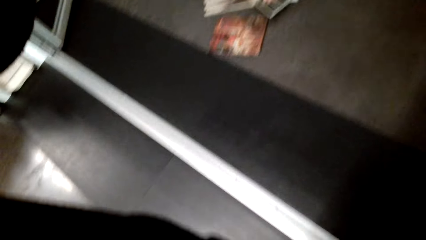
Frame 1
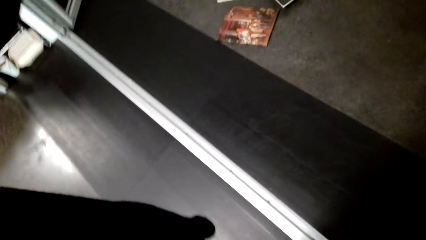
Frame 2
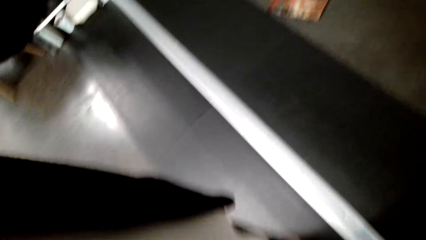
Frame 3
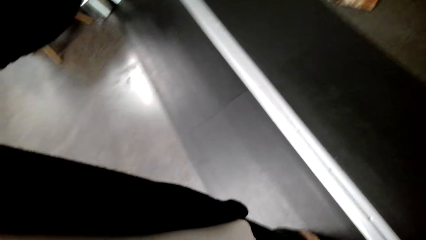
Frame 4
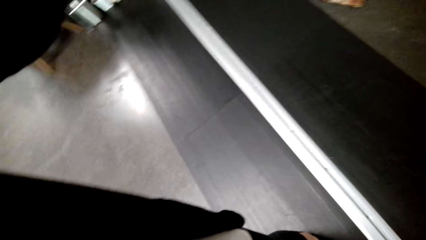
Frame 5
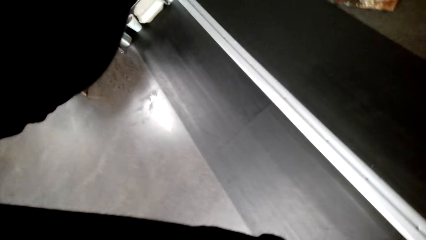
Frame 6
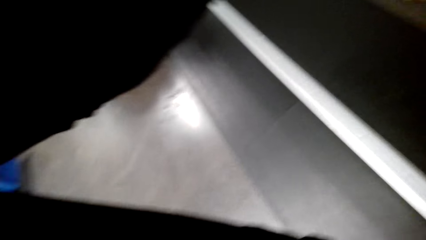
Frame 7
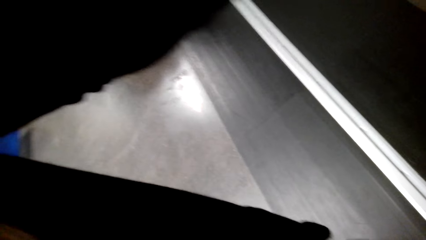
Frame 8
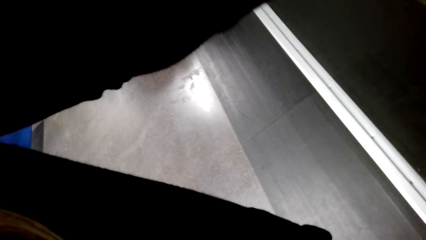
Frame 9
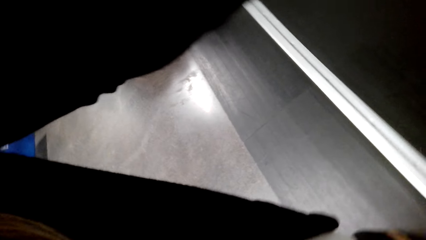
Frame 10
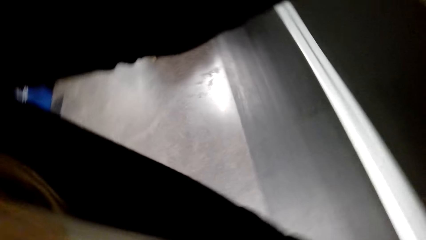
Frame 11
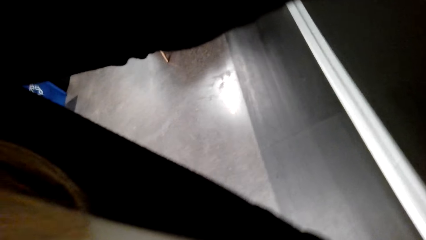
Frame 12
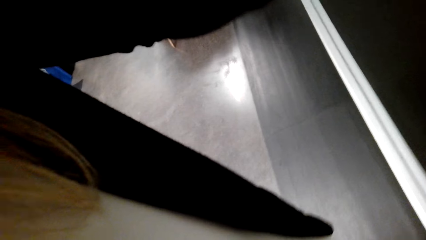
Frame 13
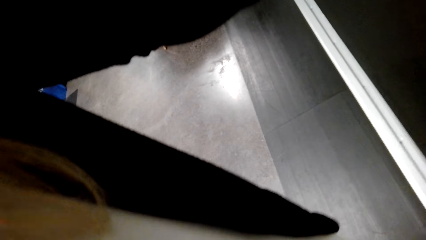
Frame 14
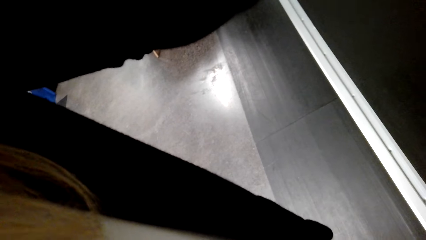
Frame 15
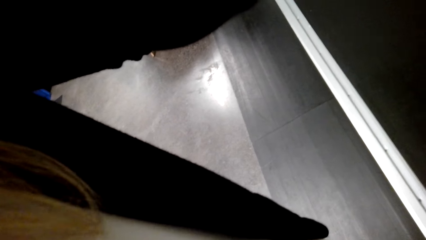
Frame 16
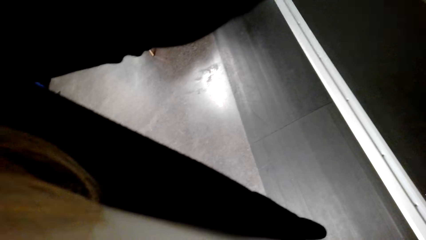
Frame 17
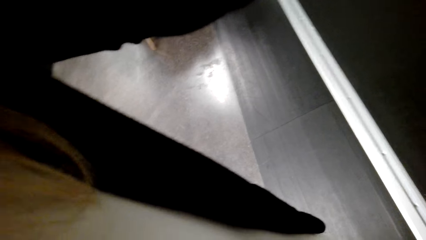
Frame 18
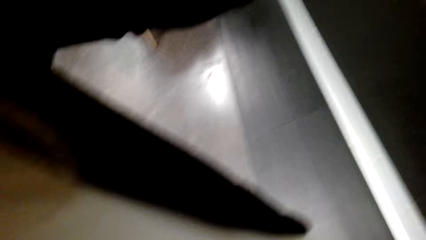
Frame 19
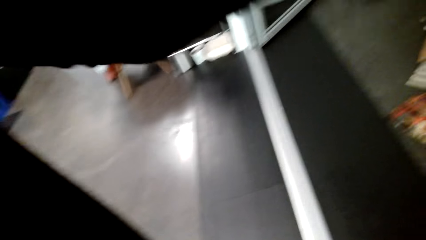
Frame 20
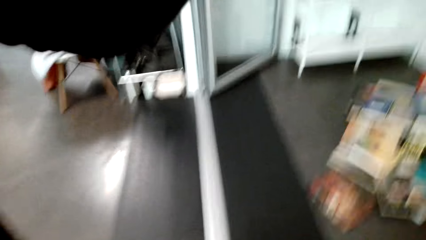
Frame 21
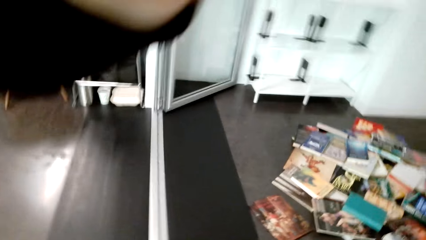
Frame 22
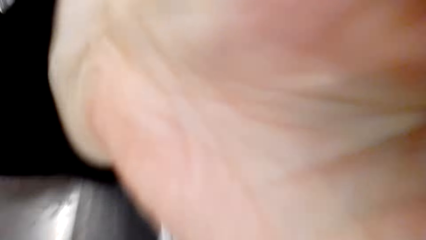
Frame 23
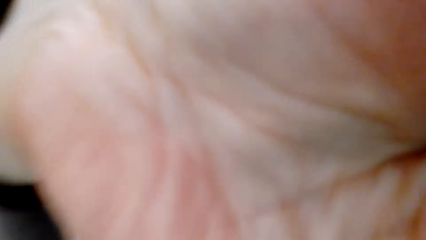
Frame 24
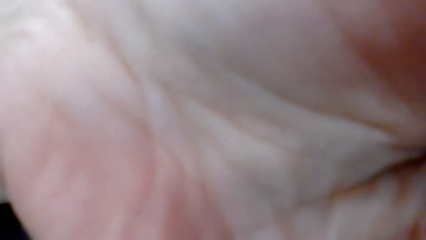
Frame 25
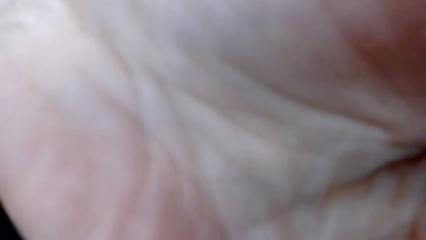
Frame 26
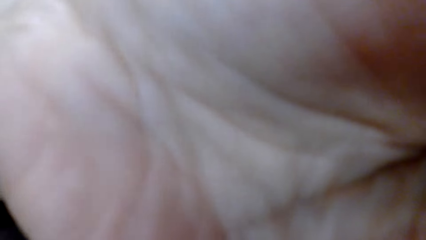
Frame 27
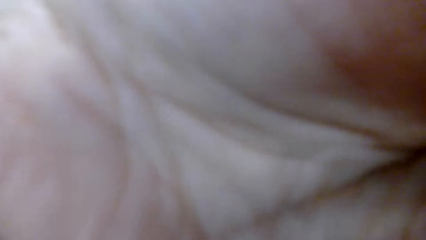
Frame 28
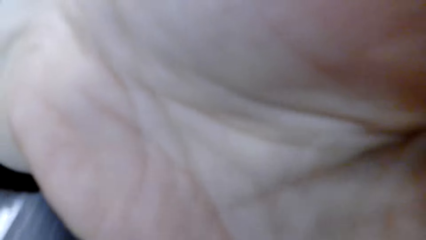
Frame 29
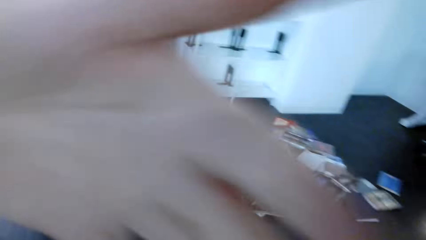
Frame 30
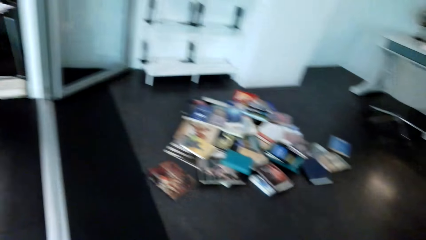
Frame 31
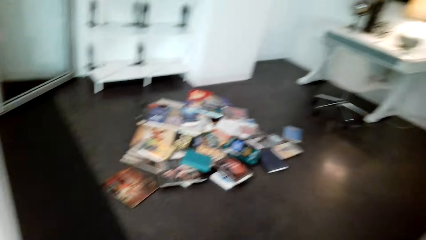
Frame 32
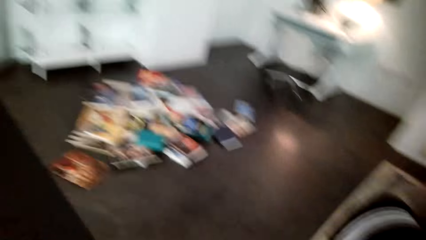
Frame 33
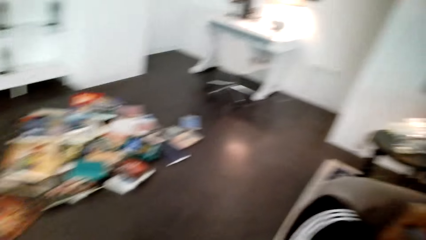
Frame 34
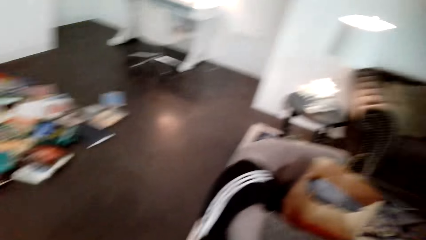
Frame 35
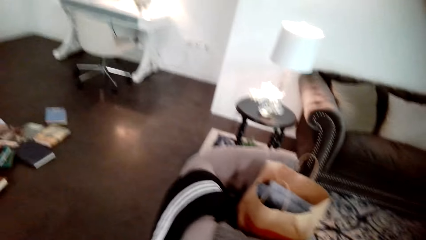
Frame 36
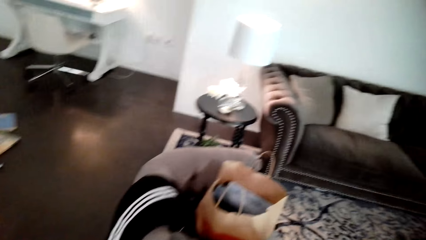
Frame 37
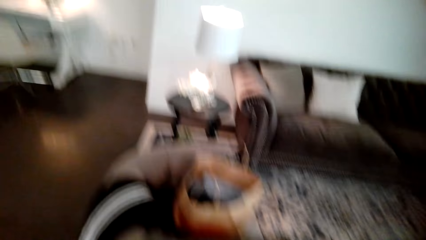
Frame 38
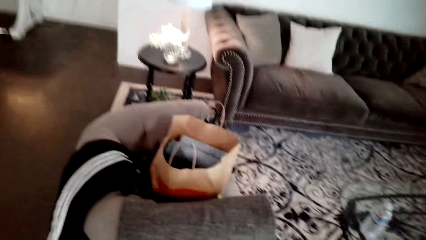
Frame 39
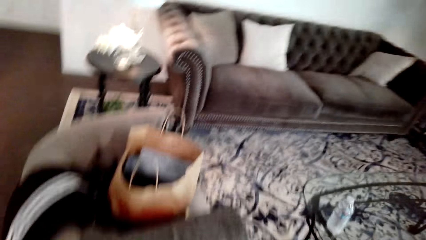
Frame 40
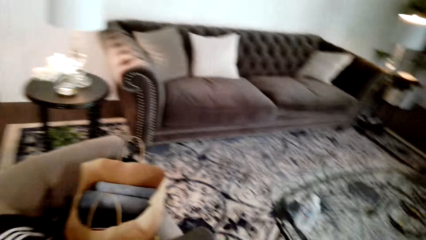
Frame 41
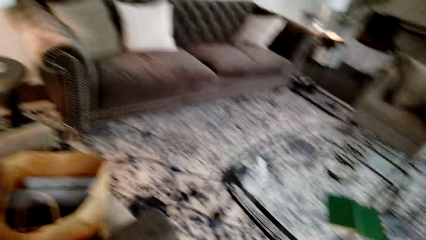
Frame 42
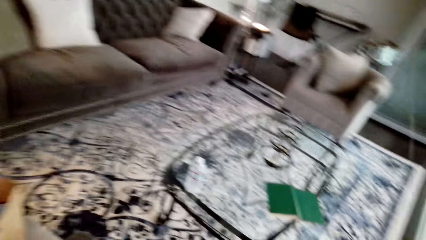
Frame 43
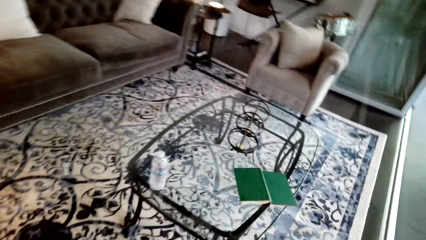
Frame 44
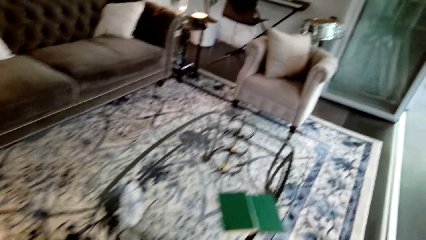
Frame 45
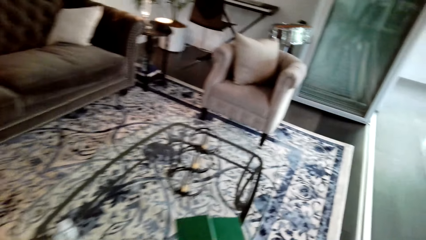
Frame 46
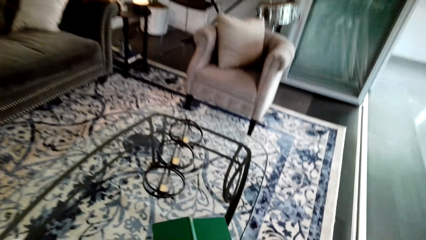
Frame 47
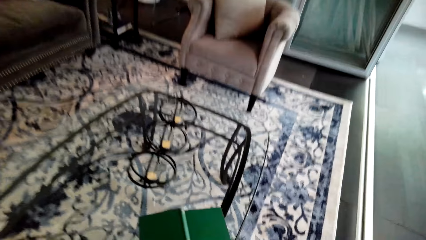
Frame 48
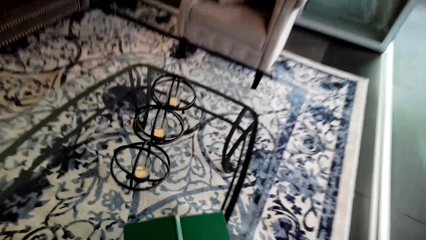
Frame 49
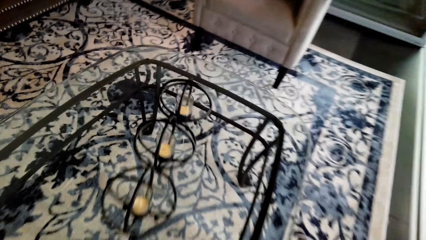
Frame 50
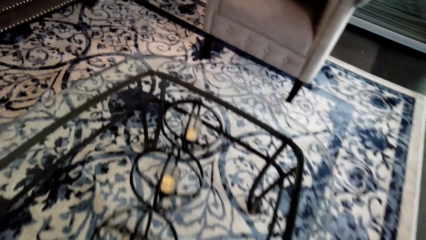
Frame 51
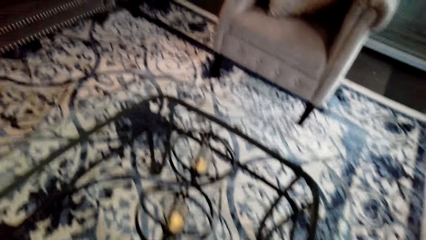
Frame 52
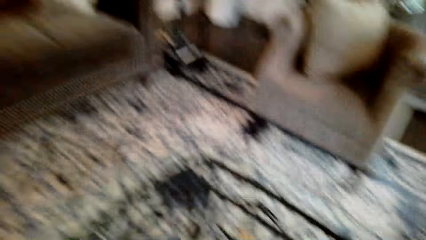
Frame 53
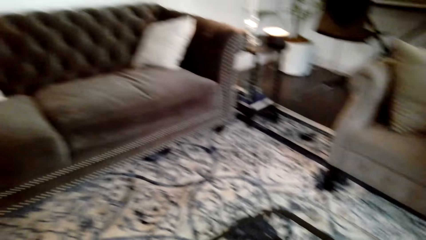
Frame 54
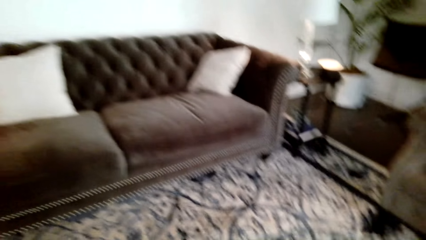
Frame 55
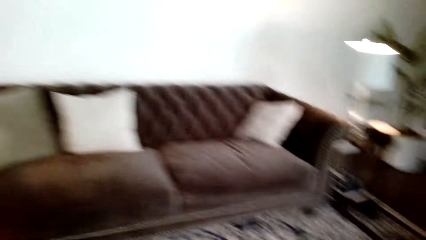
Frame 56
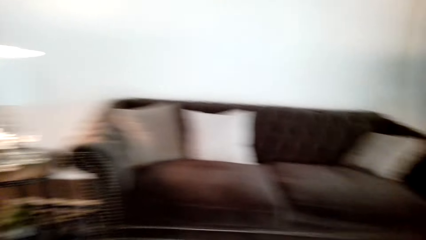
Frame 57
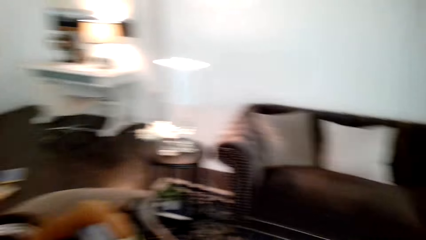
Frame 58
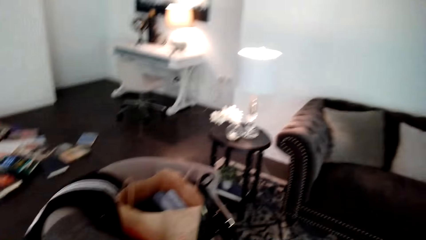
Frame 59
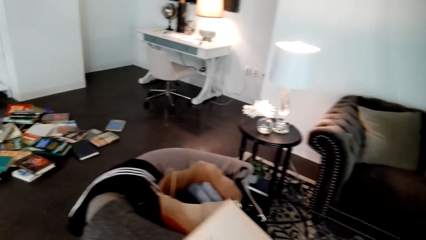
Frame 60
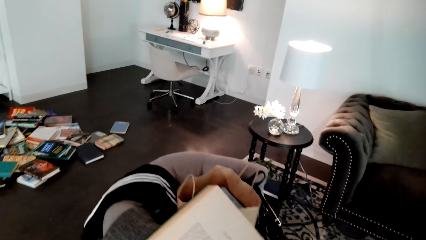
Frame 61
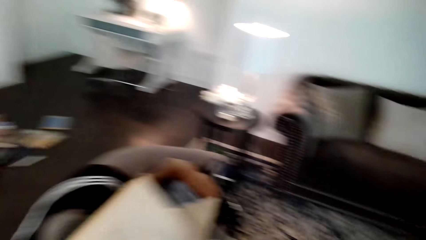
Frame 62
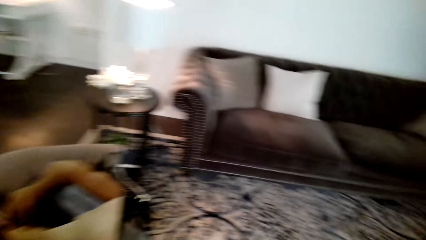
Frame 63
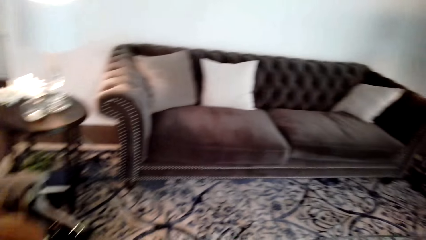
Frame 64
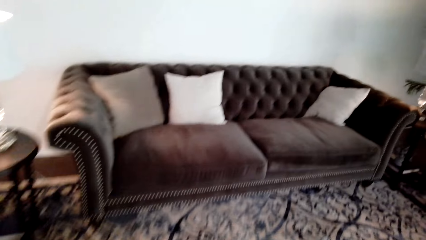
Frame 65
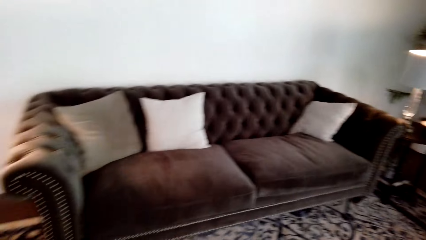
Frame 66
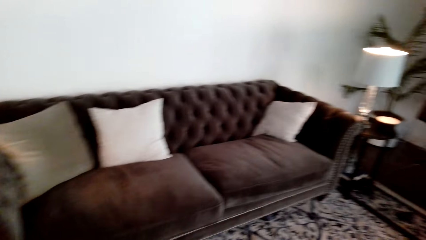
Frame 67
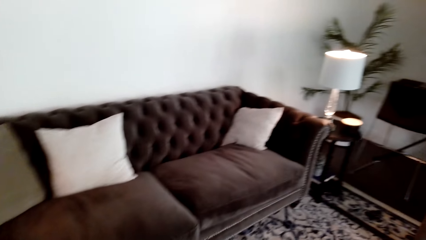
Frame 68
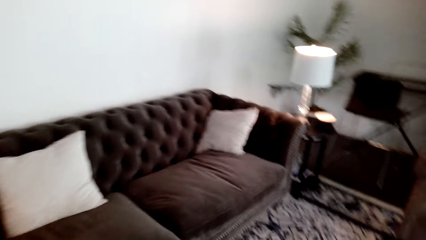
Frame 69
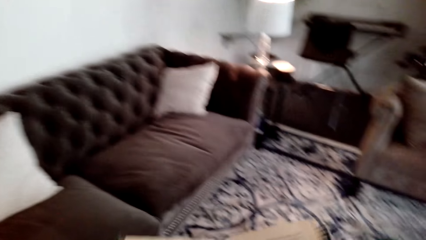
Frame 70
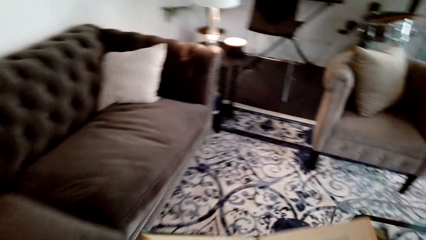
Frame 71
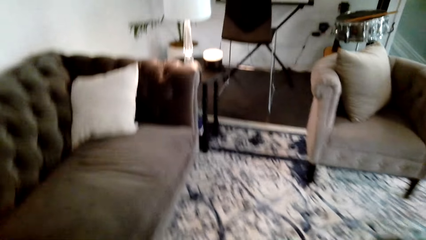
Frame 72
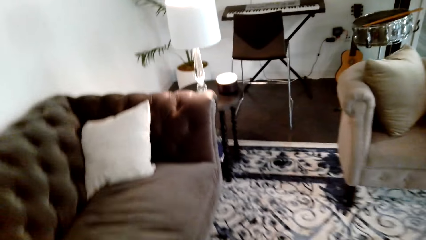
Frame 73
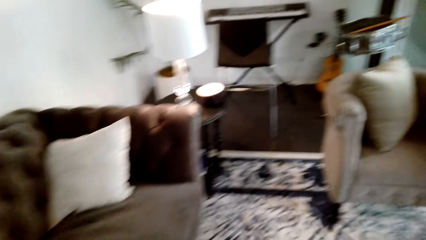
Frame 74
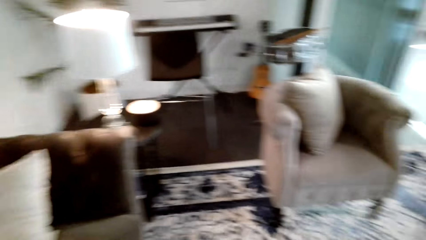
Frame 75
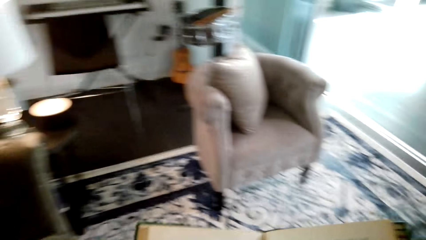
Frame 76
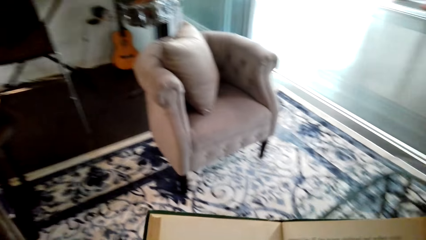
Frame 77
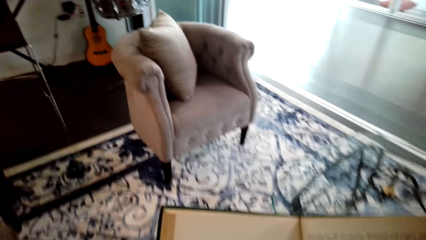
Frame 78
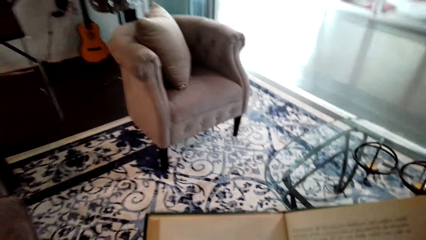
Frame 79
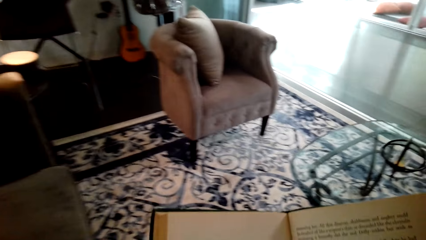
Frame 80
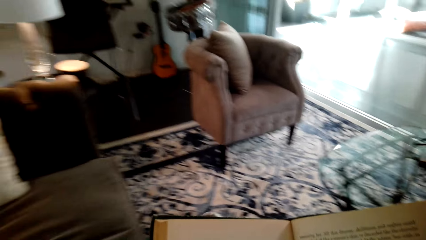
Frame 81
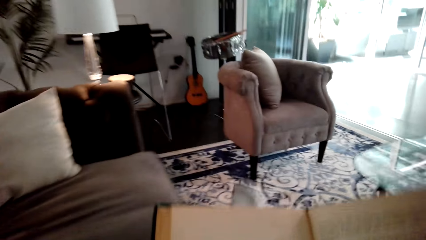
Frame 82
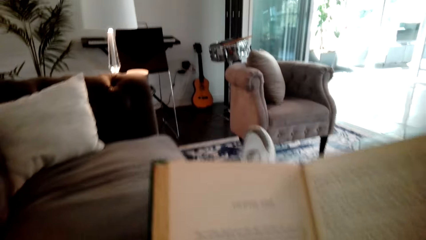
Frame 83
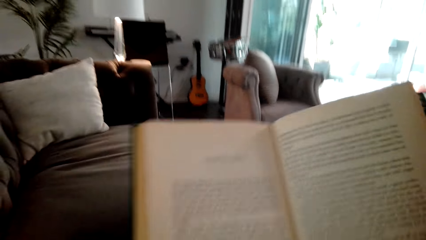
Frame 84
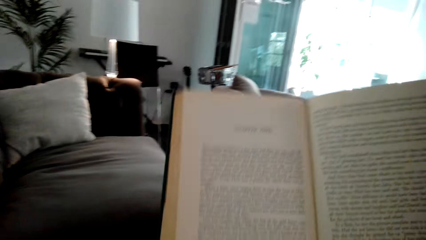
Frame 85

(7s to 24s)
The camera wearer adjusts the camera. They cover the camera with the hand. They look around the room and walk around the room. They pick up a book. They look around the room. They hold the book in the hand. They walk around the room.
